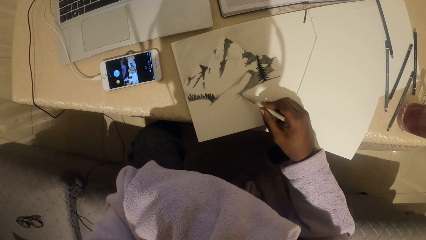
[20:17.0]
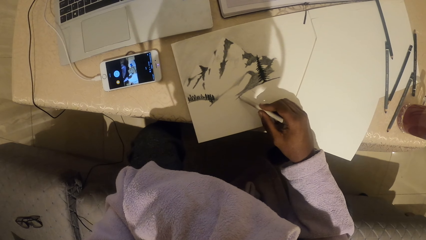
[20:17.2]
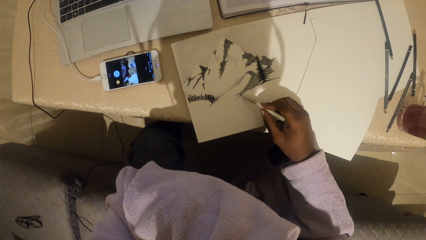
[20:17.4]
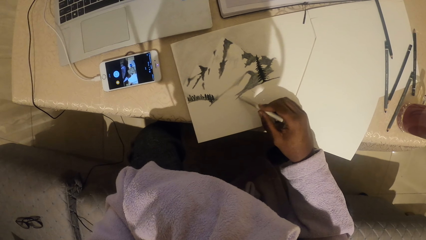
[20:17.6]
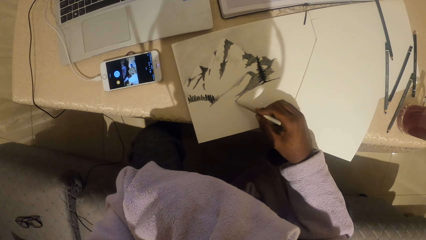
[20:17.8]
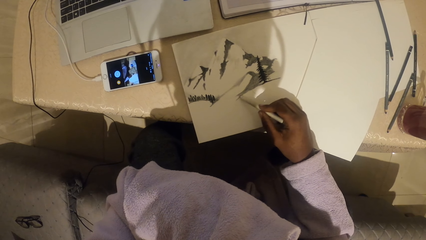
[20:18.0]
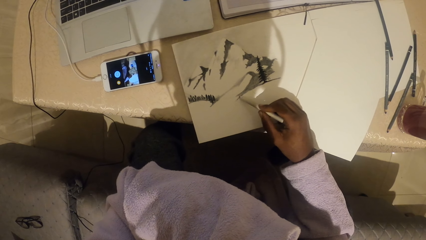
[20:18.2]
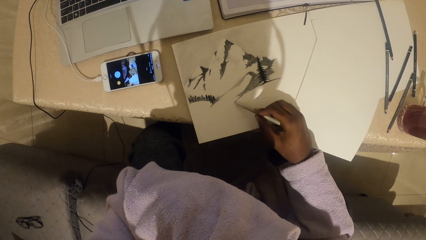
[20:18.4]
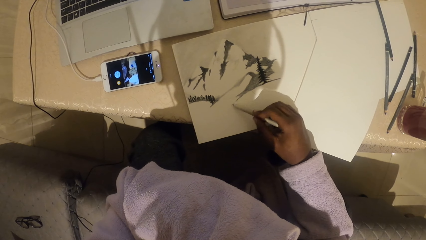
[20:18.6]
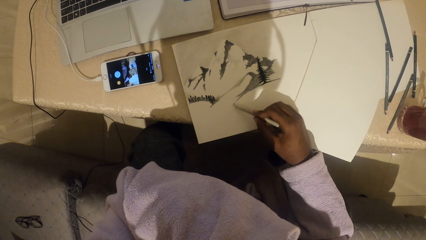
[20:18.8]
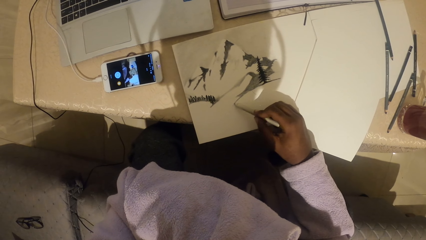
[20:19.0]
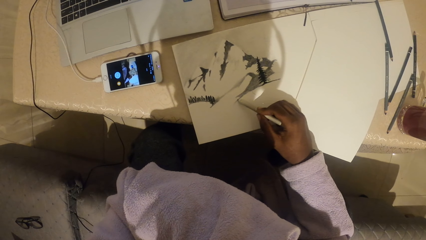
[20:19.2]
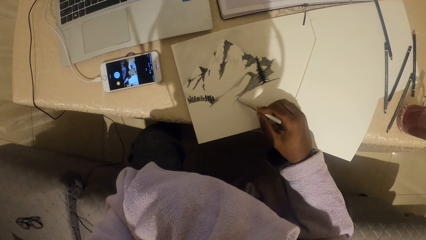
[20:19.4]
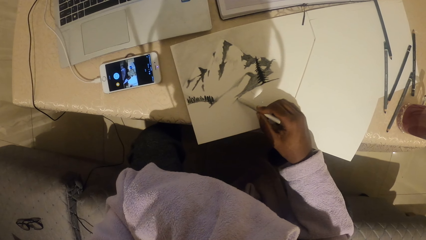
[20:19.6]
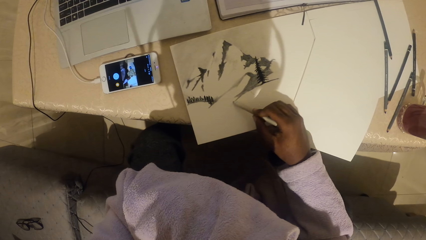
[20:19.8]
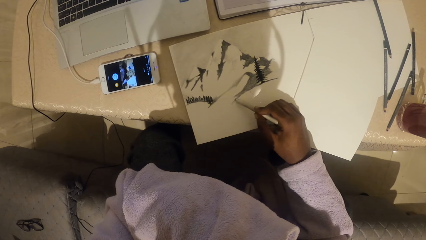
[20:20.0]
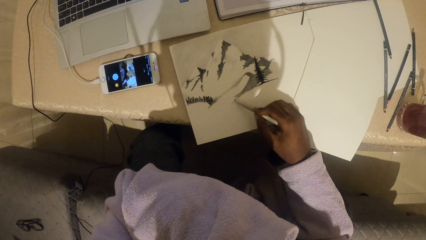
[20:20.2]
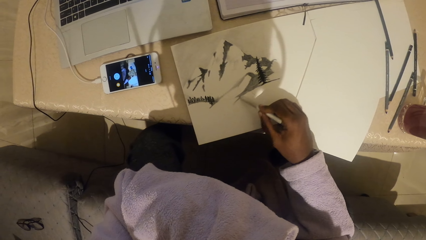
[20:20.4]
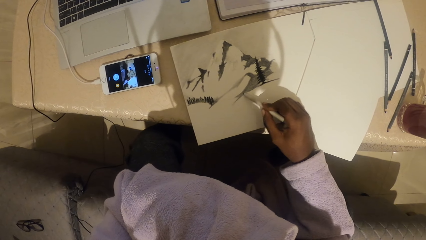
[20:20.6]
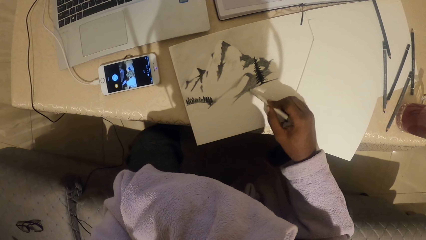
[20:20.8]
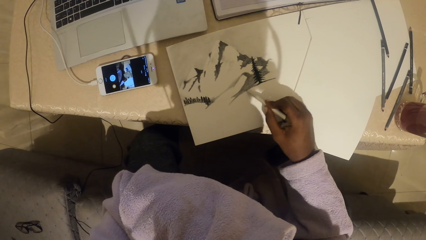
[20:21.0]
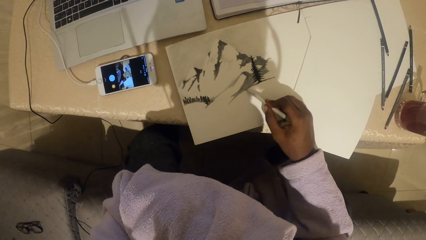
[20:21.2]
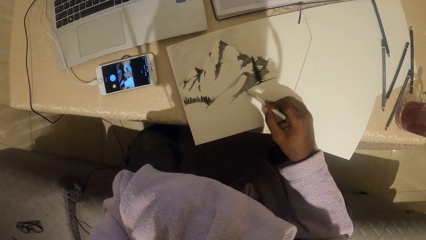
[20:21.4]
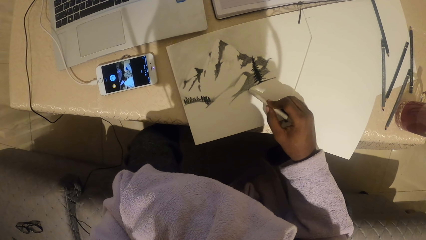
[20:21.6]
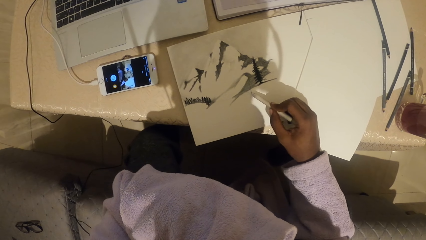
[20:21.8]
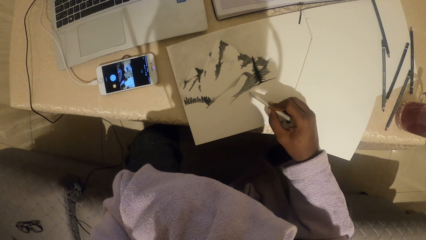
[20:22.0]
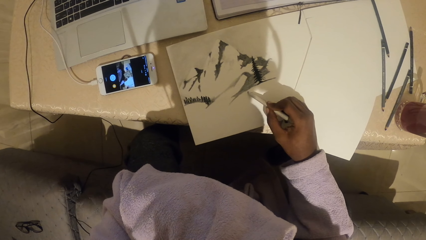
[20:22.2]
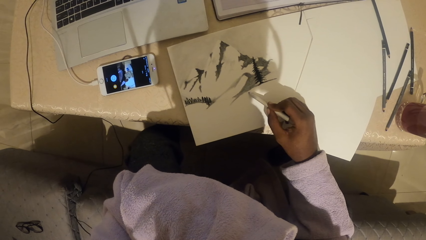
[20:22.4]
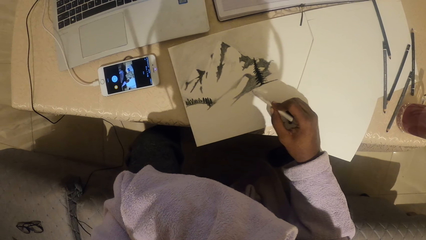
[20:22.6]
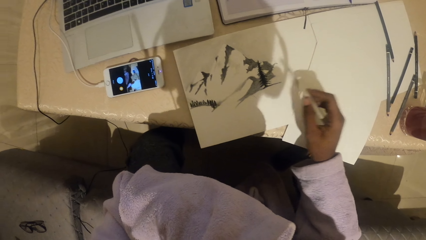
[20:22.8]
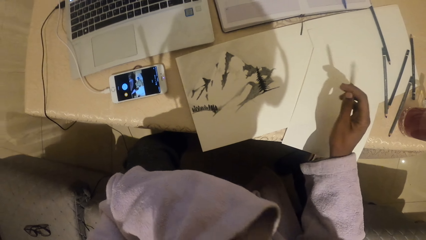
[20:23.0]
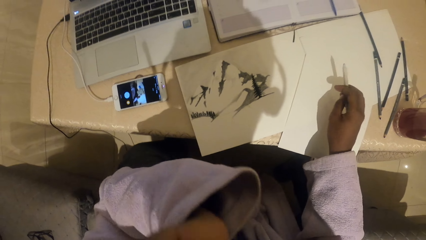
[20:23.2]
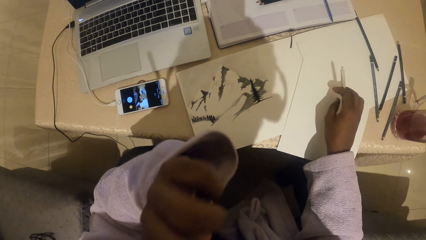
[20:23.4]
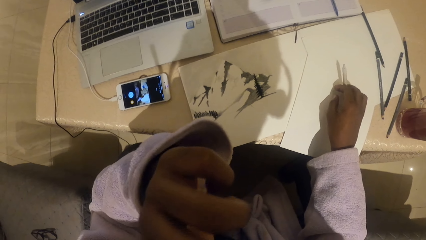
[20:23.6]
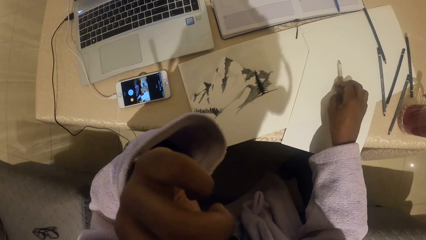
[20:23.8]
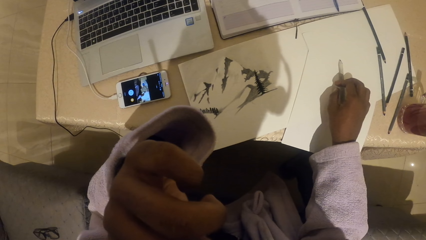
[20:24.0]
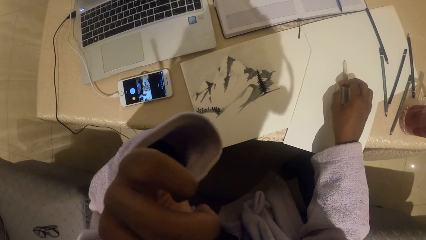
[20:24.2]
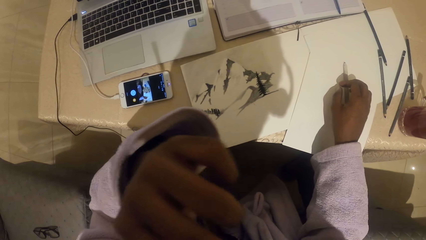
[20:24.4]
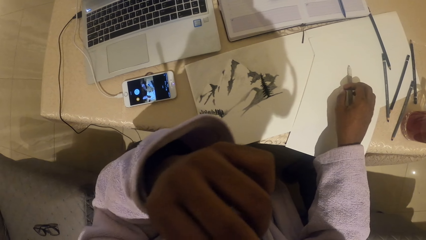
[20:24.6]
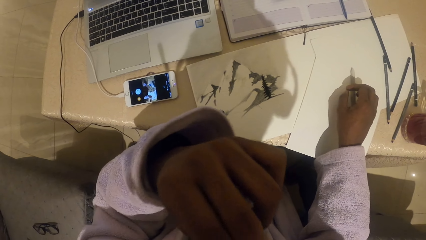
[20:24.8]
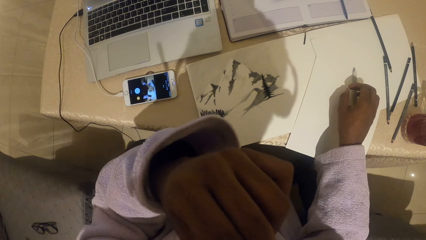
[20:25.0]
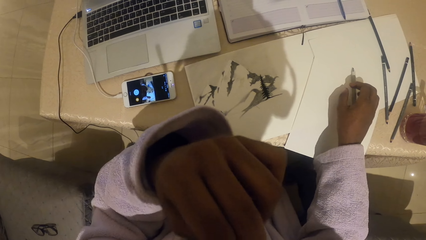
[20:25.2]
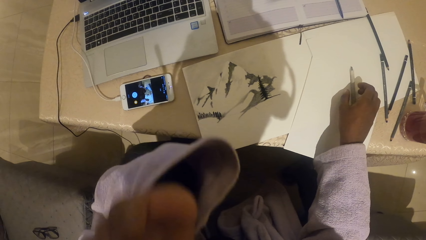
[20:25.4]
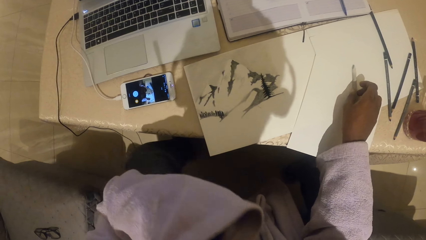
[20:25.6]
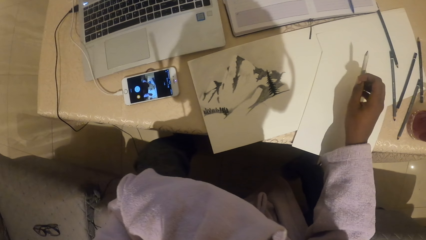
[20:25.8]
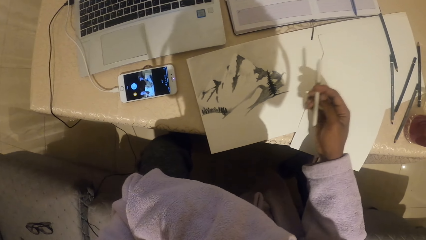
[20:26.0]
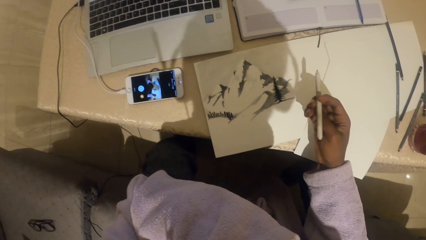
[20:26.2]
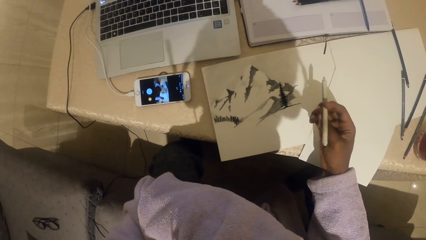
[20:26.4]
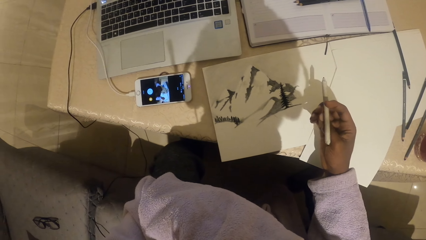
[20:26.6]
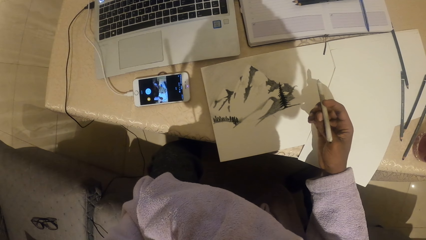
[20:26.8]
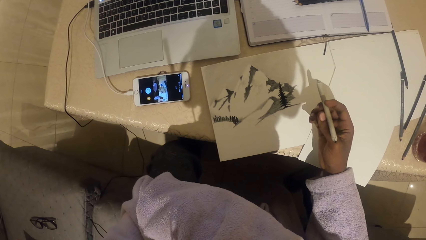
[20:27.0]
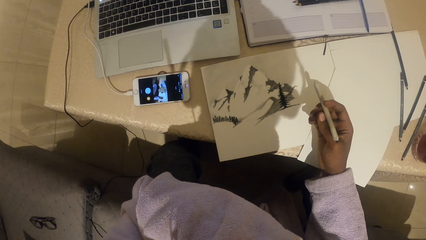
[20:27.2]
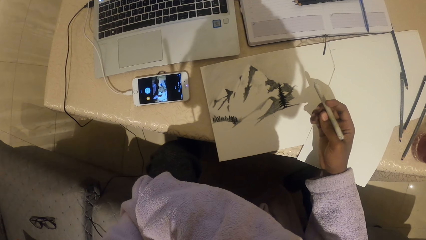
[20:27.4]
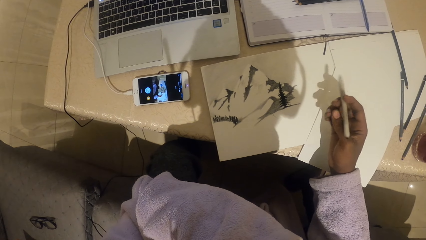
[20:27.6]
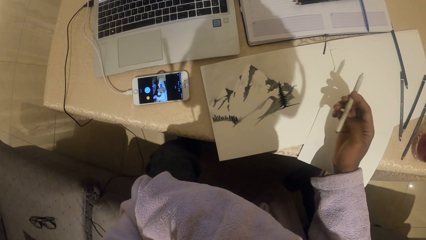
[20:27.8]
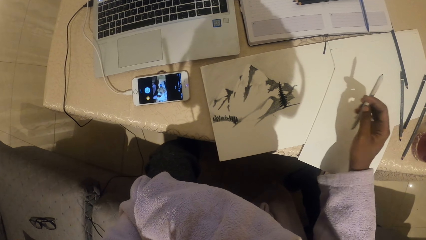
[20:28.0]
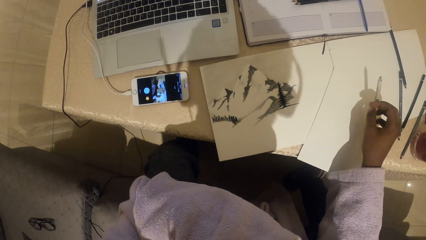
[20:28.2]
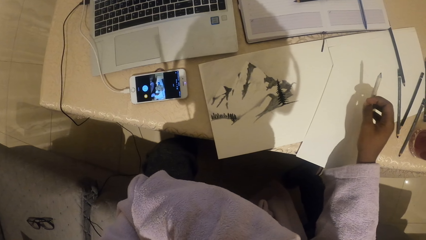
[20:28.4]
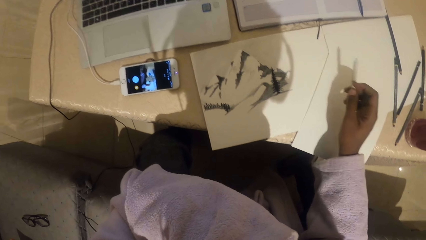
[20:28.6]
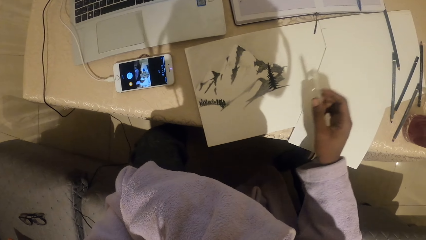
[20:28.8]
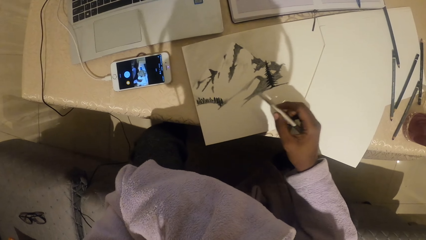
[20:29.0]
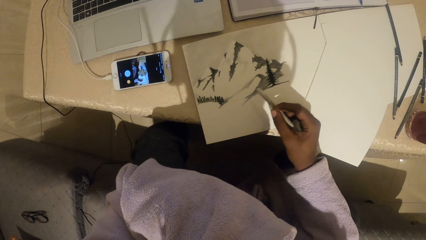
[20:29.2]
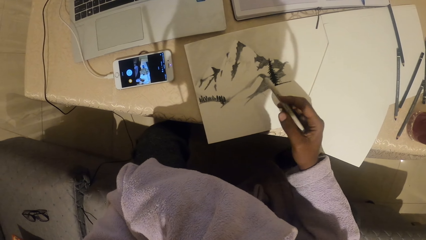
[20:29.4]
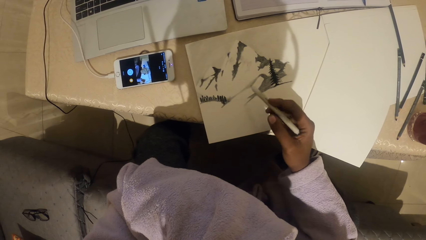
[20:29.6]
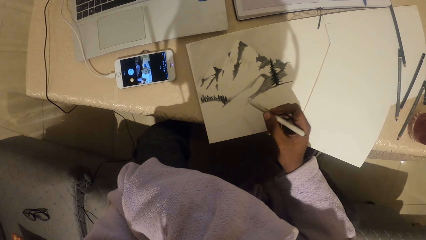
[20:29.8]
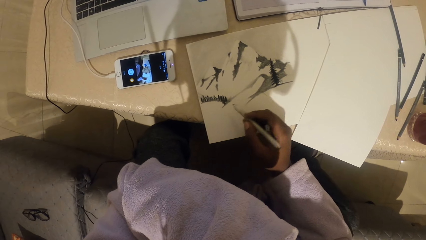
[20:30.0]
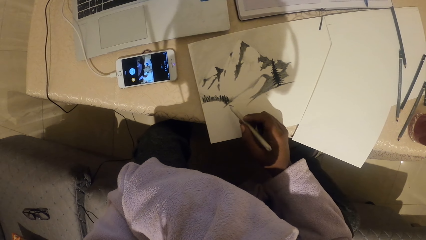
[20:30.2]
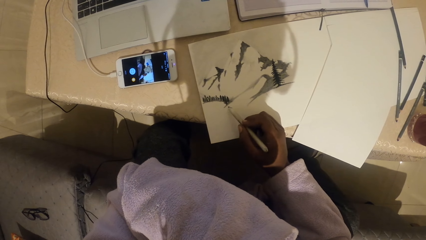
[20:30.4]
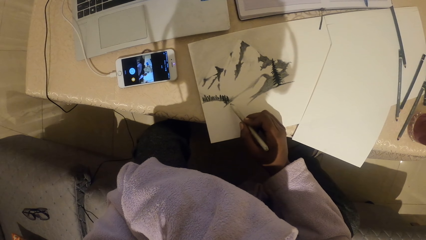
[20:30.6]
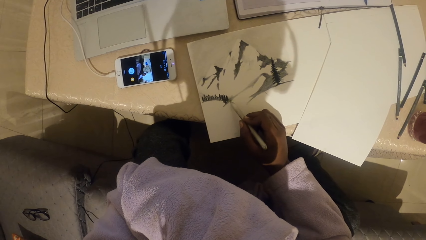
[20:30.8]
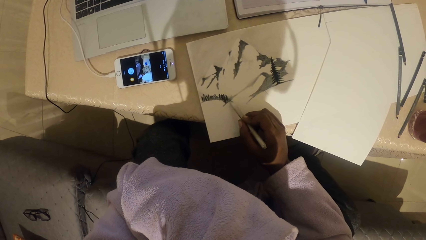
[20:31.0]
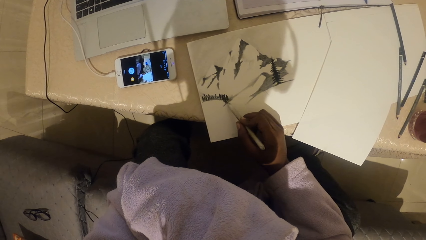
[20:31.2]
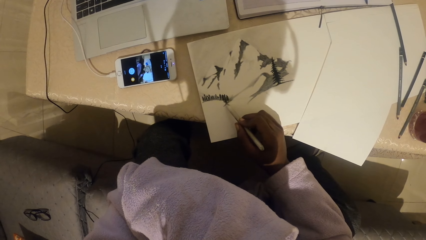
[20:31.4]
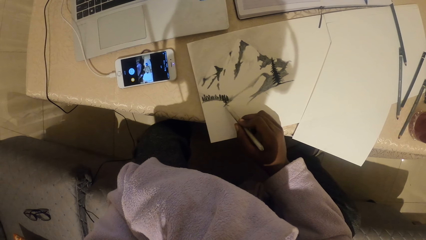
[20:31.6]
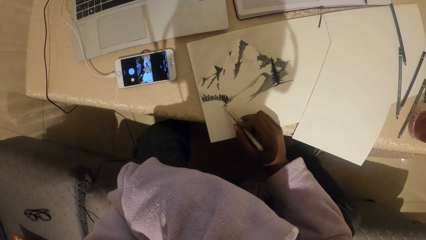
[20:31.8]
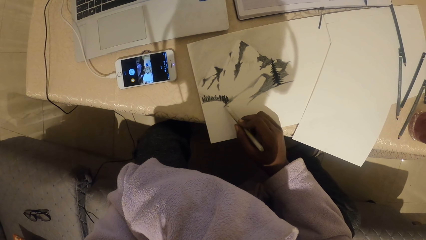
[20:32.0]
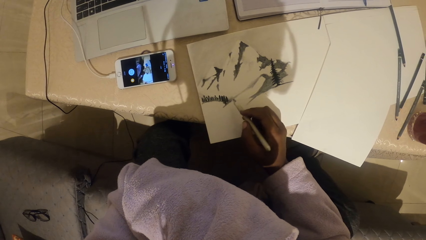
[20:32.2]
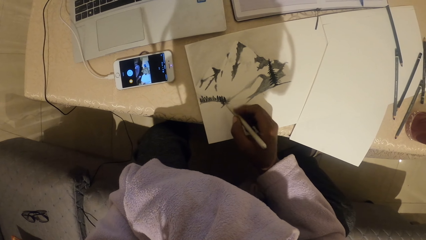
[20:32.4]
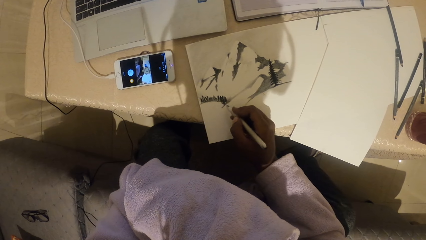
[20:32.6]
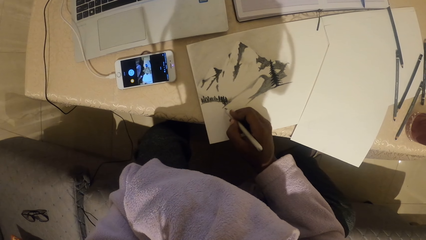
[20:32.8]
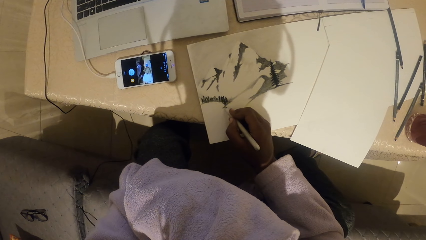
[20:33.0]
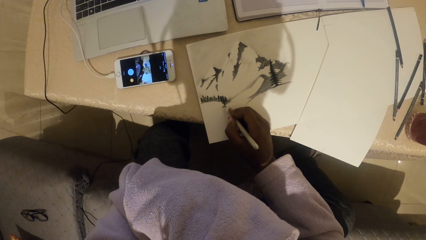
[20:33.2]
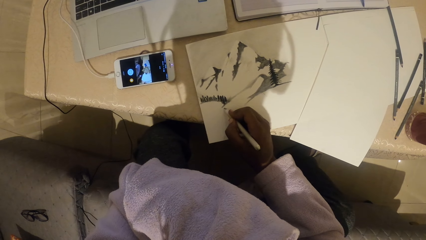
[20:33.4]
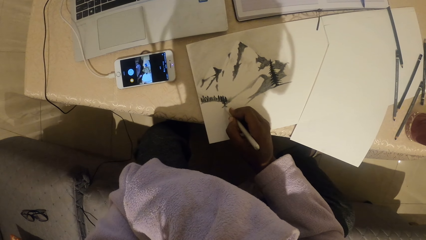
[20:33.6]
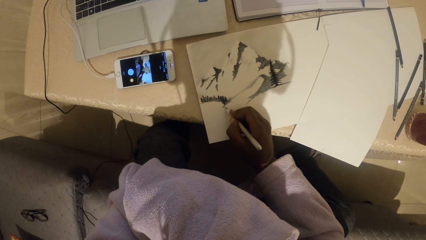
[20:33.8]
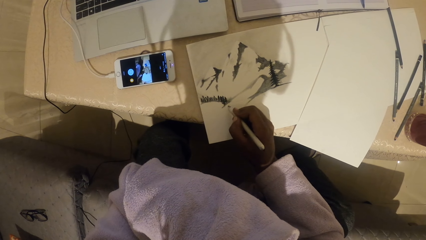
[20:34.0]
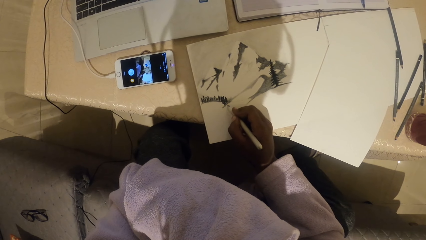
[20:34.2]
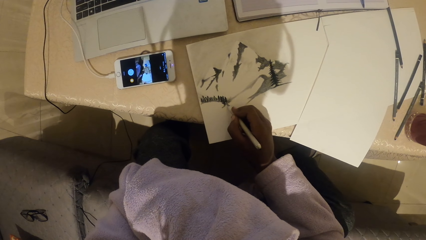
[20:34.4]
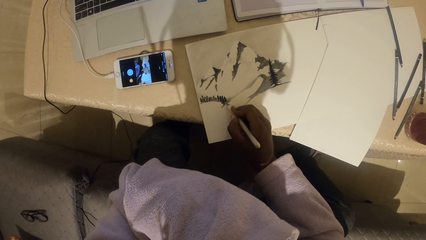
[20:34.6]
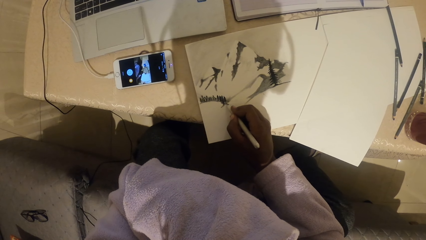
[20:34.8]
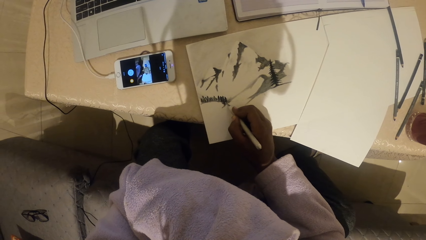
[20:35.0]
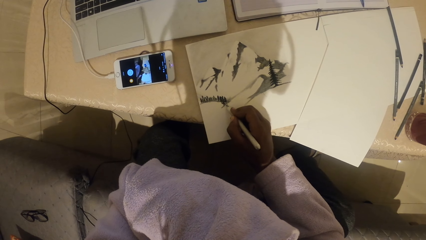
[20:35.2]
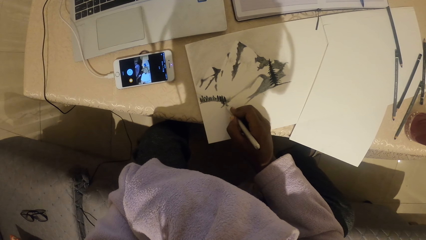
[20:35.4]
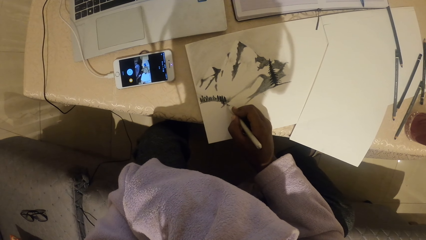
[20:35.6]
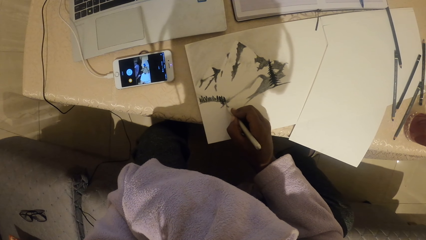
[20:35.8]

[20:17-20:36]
The camera wearer draws on the paper with a colored pencil. They drop the colored pencil and rub their face. They pick up the colored pencil. They draw on the paper with the colored pencil.
